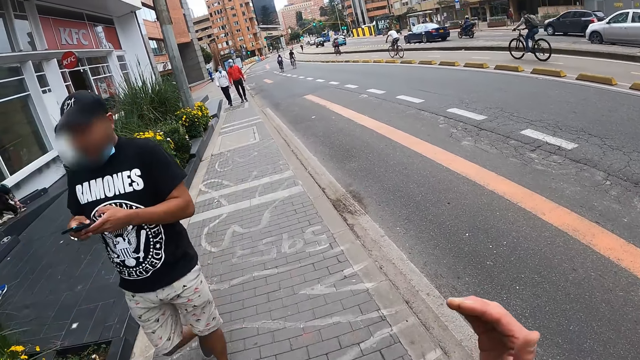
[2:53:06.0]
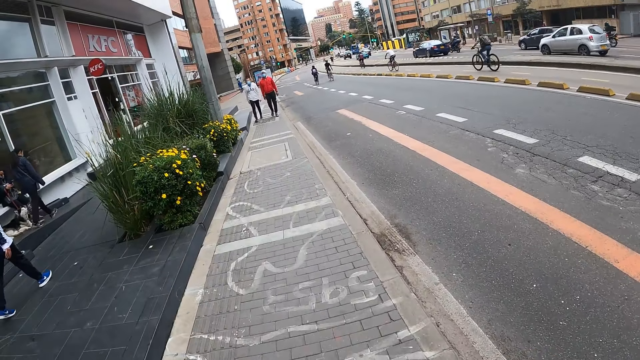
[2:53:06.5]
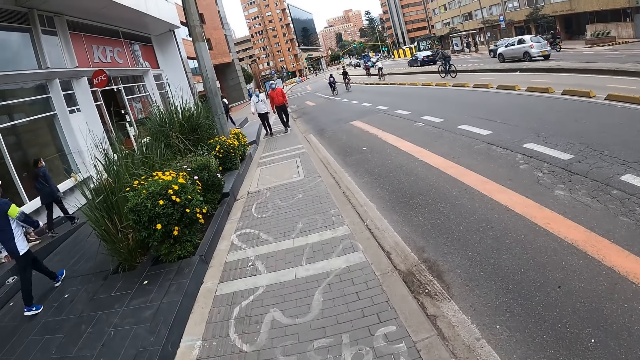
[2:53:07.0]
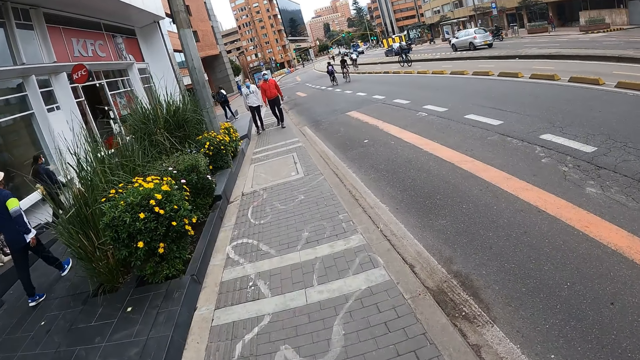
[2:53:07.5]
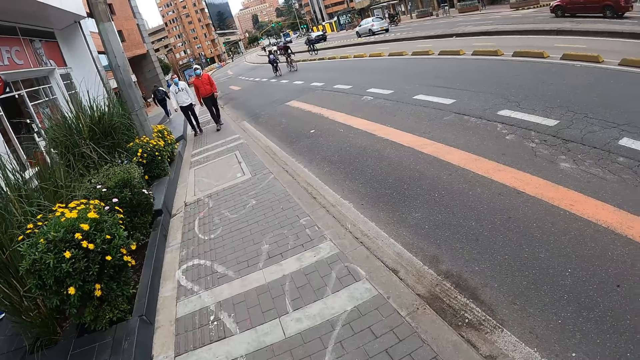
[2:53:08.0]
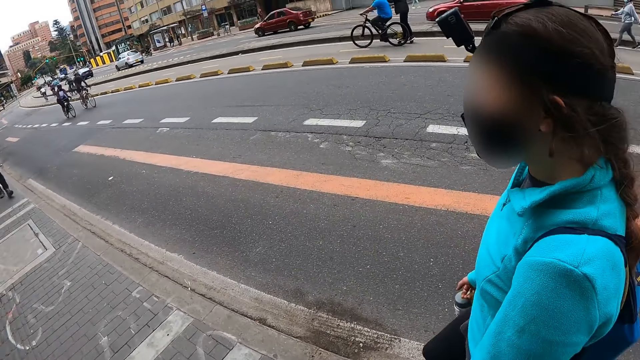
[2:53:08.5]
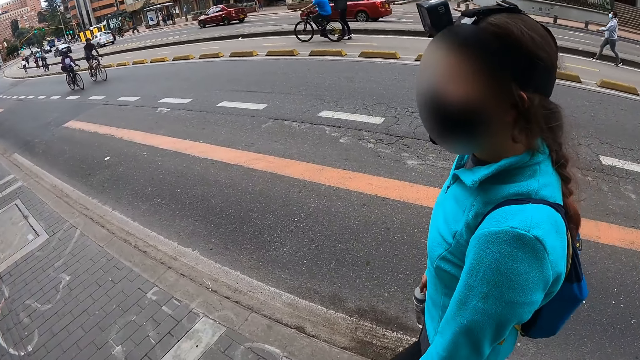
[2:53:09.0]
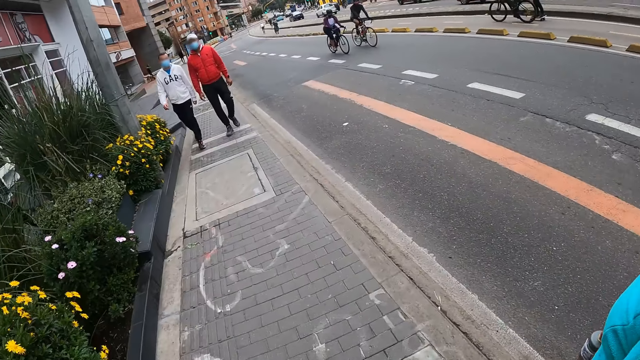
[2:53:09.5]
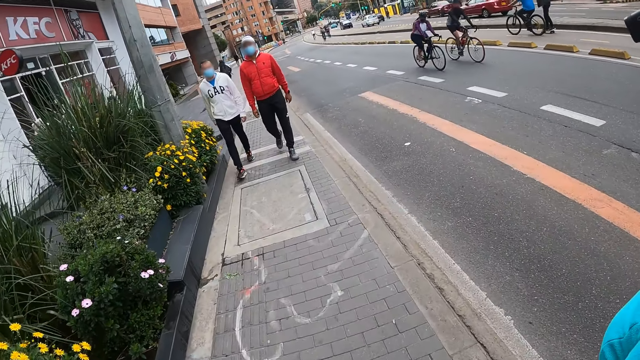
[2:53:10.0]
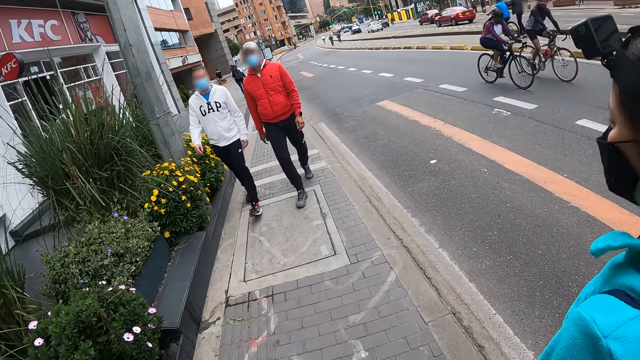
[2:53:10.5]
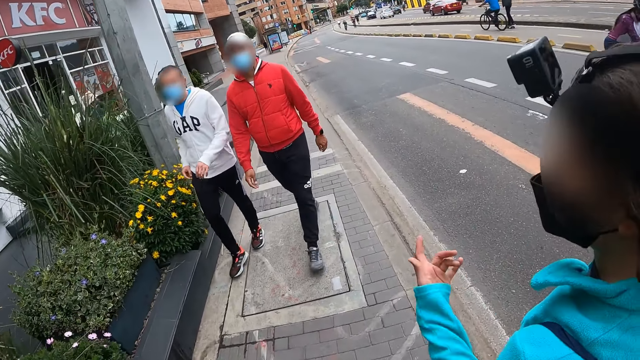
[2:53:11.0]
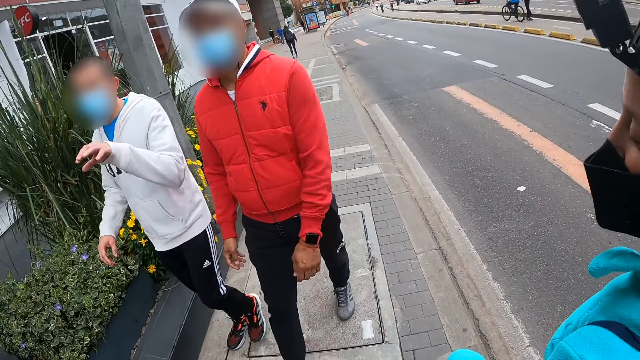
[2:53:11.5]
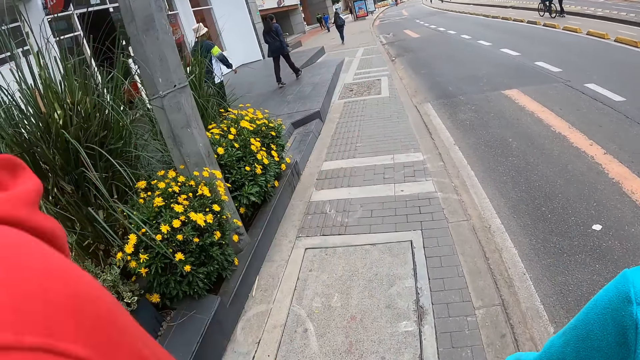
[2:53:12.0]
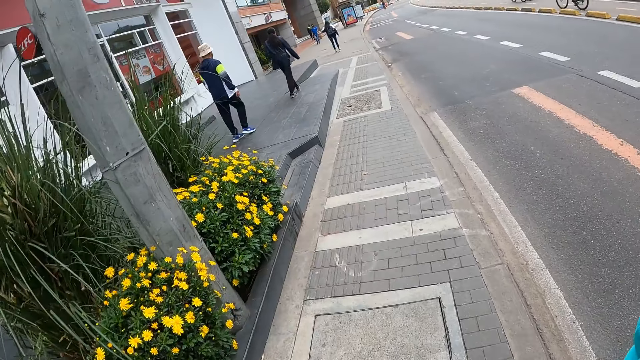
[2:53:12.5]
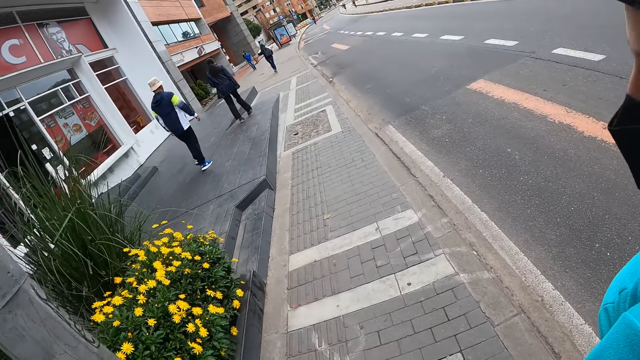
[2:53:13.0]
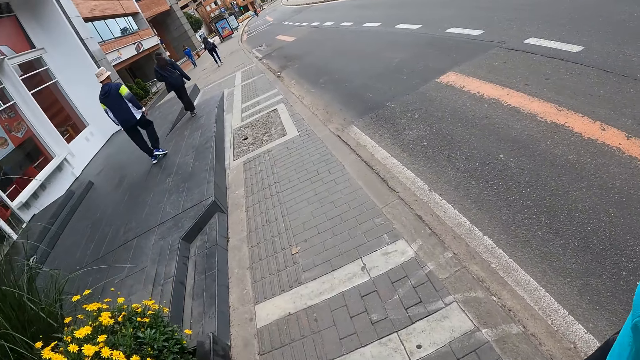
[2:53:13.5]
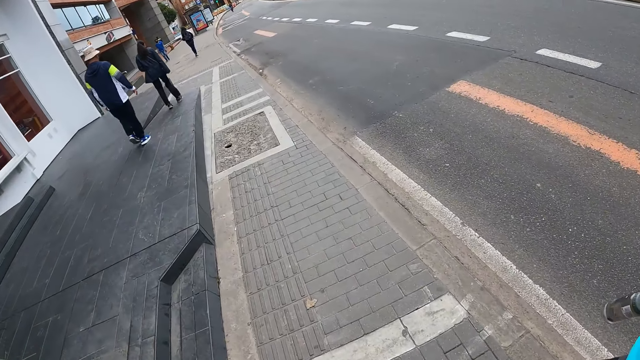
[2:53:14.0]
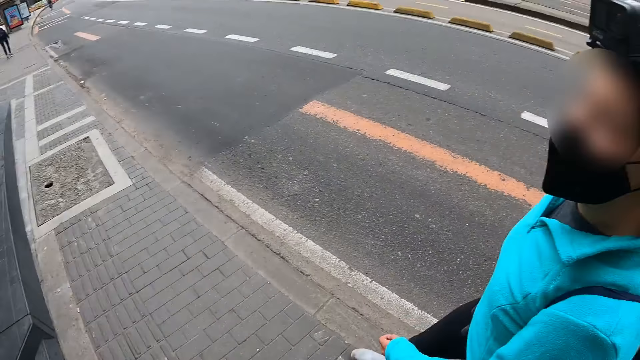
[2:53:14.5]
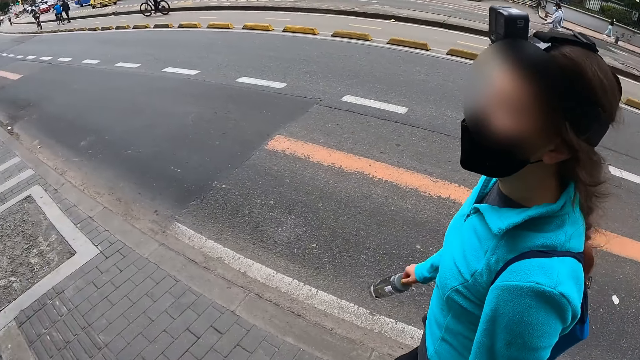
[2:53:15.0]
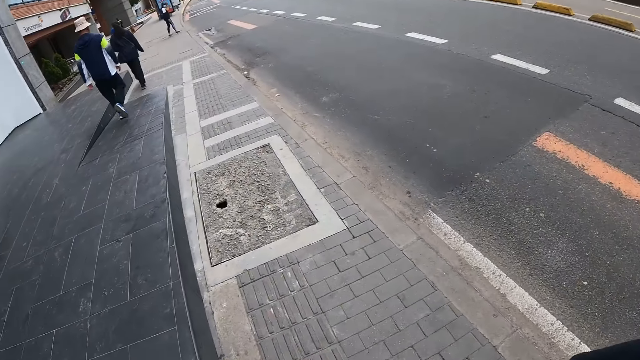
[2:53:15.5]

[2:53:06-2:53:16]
A woman walks along the path. The camera wearer looks at the woman. They walk along the path. The woman gestures her hand. The woman walks along the path. The camera wearer walks along the path.

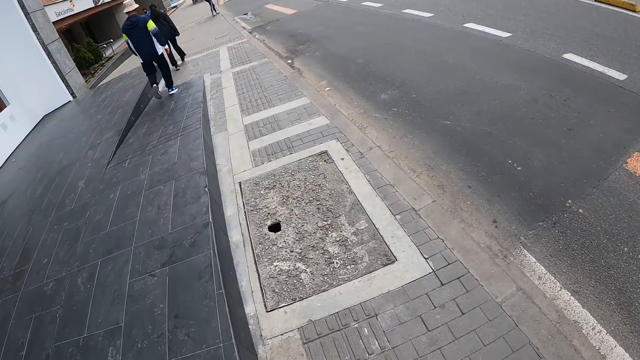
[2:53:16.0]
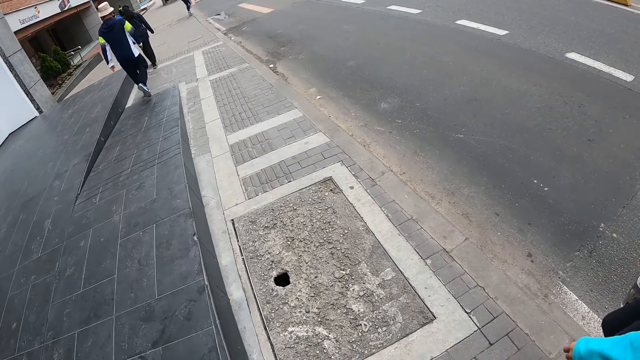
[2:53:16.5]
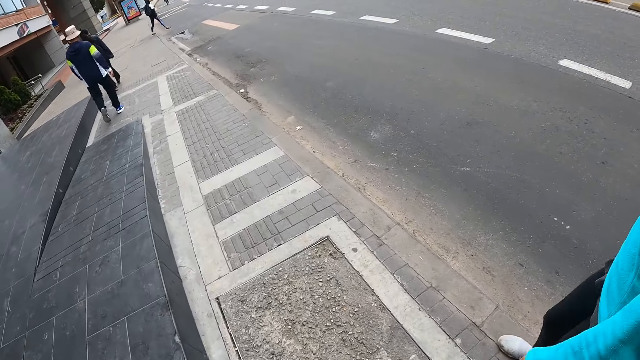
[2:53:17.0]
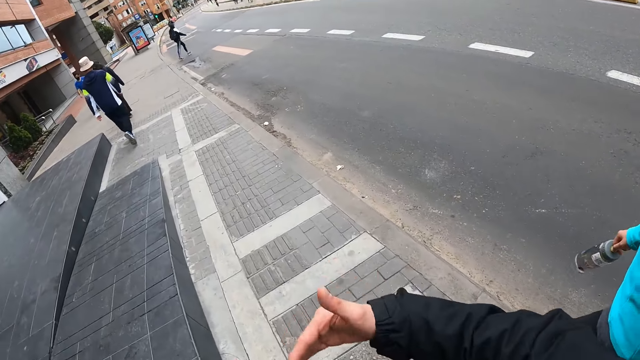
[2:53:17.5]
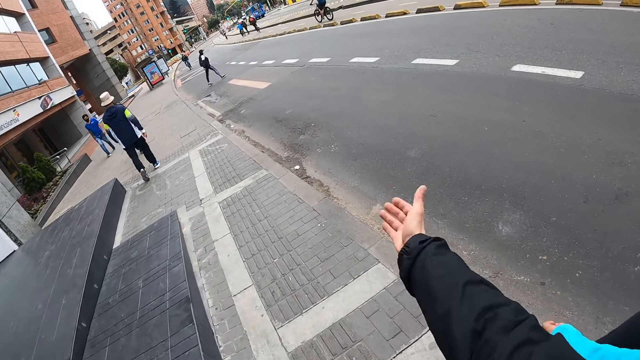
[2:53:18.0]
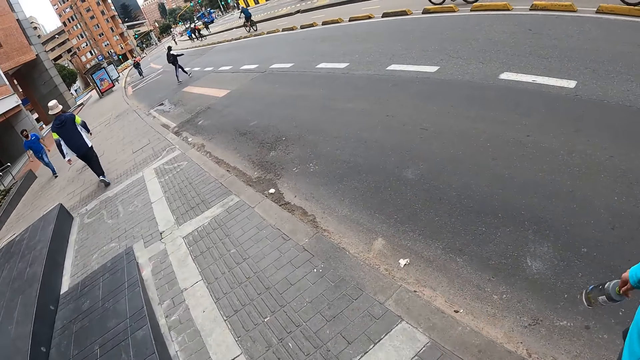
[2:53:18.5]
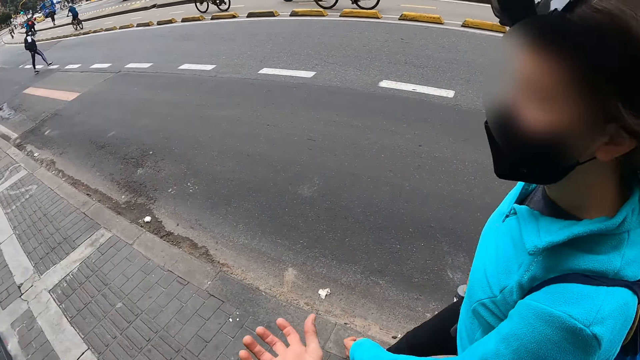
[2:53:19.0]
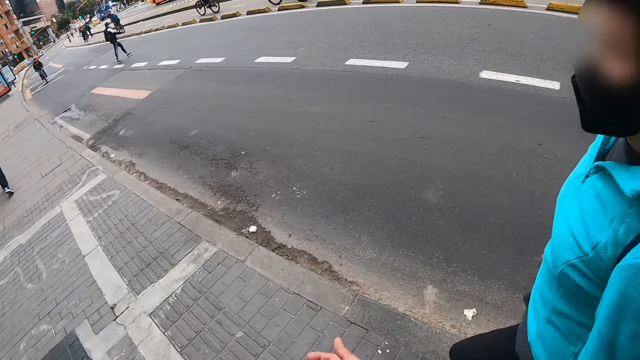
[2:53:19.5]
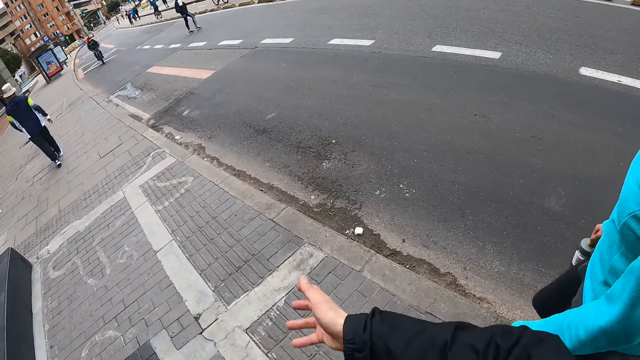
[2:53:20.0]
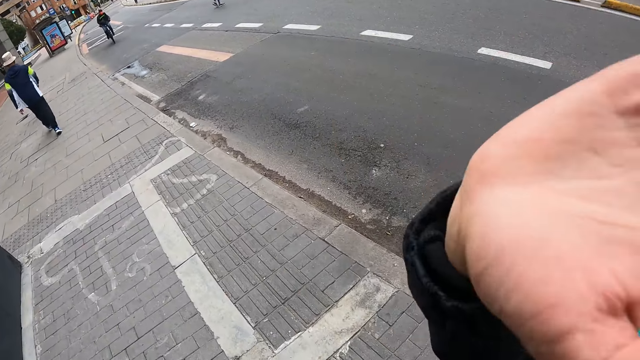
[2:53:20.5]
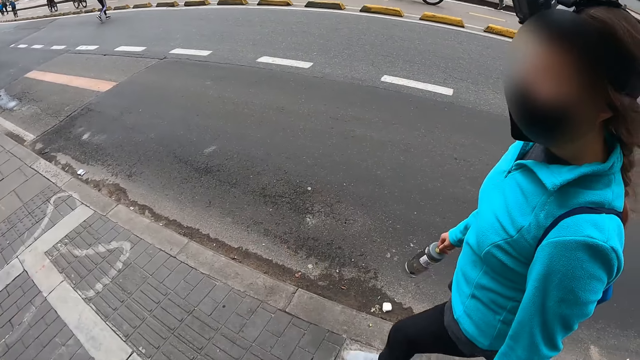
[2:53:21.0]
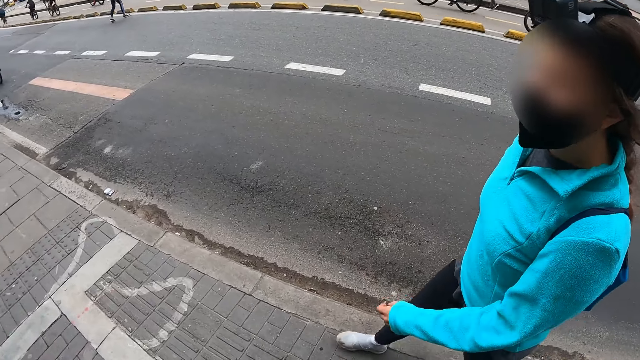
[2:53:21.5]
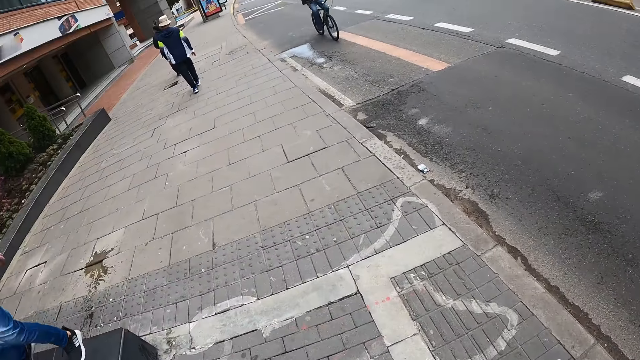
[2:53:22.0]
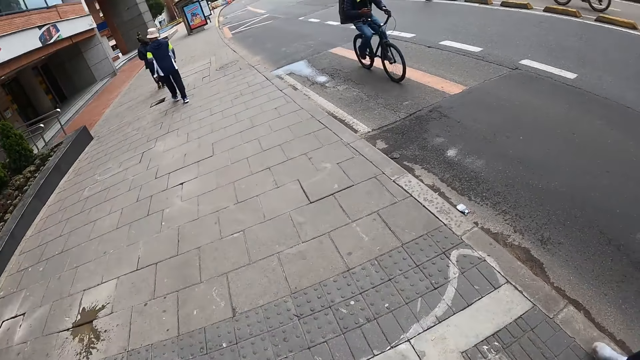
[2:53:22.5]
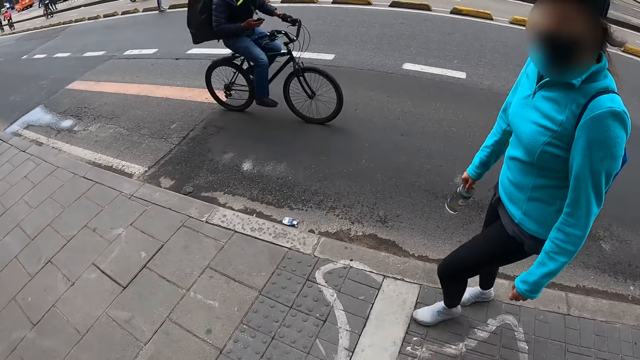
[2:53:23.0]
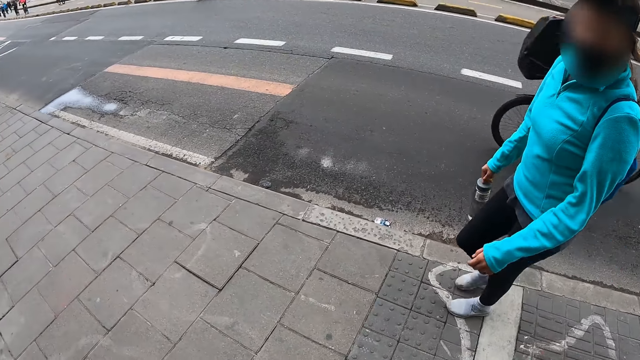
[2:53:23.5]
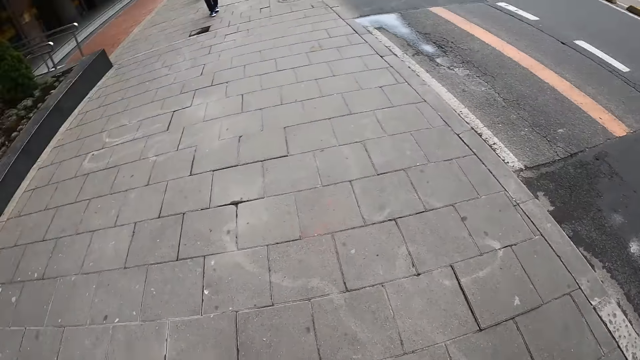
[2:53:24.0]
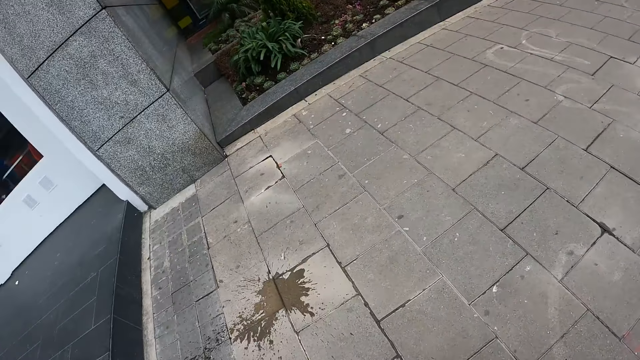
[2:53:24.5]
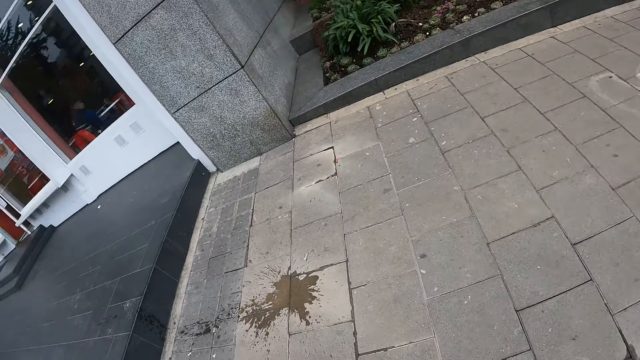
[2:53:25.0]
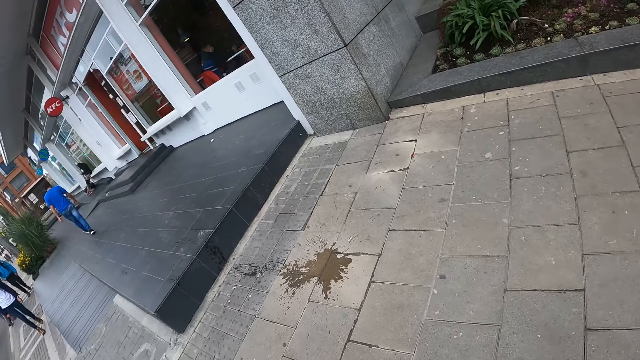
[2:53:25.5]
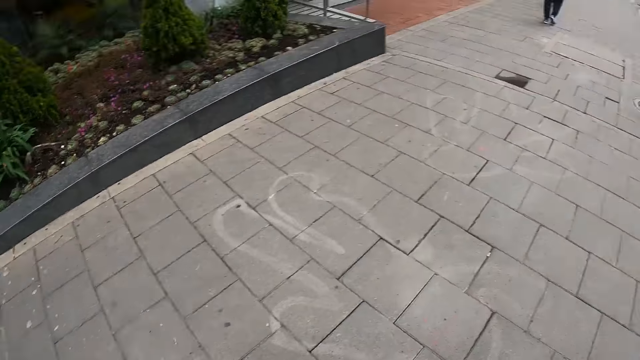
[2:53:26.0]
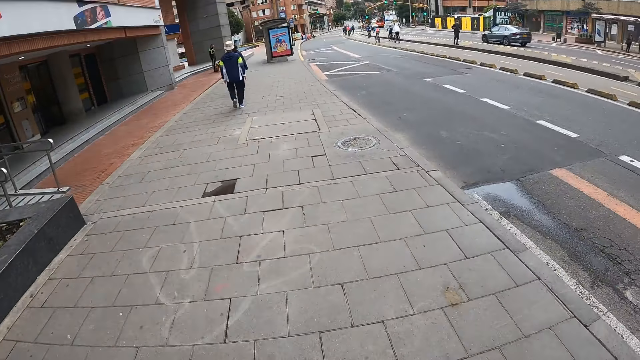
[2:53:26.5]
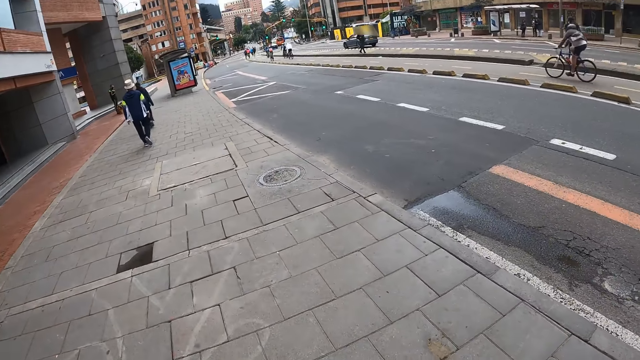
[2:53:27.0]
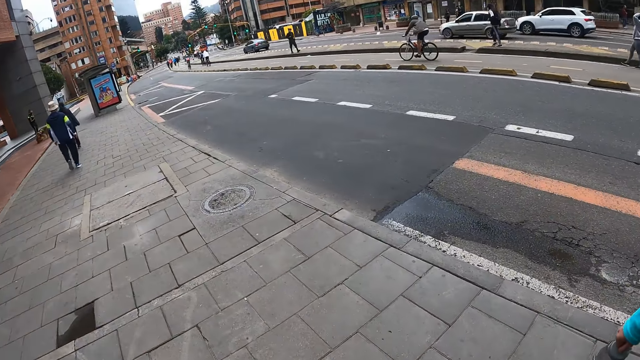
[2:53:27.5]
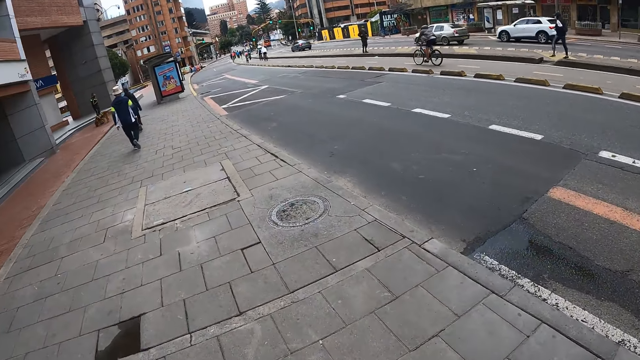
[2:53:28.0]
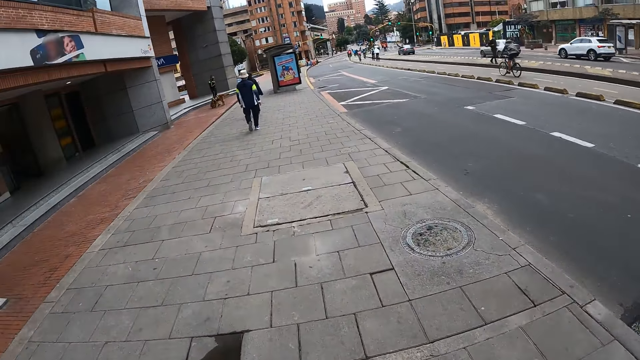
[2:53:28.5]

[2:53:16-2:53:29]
The camera wearer gesticulates with her right hand. She interacts with the woman. The woman walks along the path. The camera wearer adjusts the camera. She pulls her hand off the camera and walks along the path. The woman walks along the path.
